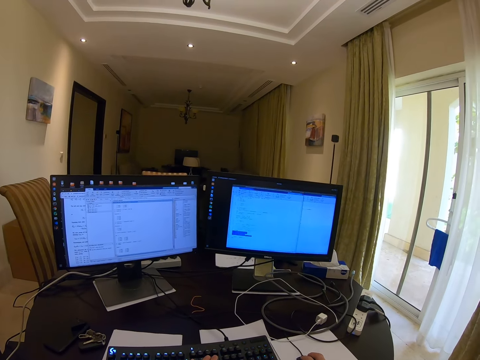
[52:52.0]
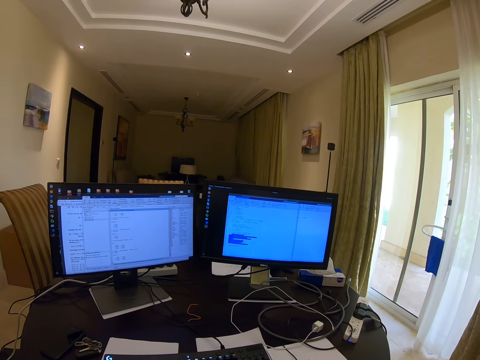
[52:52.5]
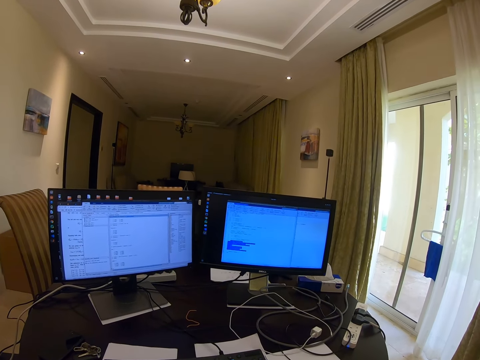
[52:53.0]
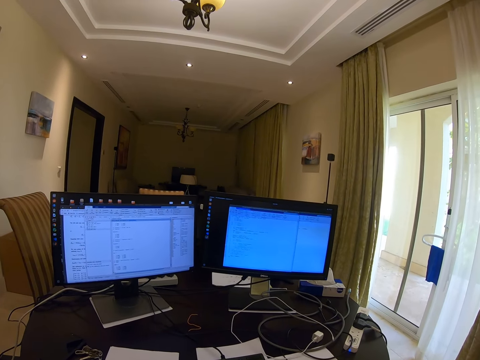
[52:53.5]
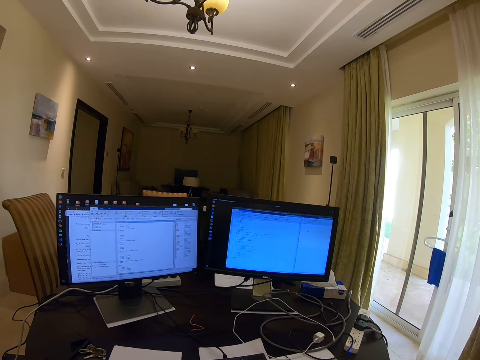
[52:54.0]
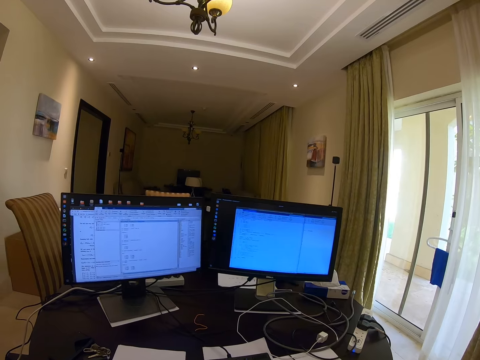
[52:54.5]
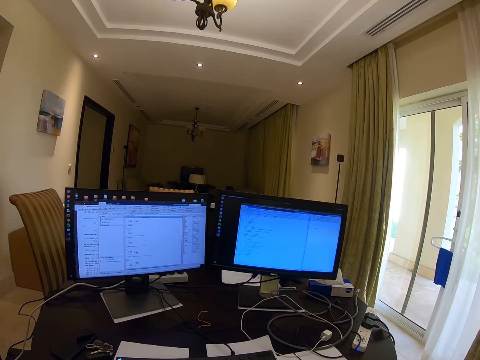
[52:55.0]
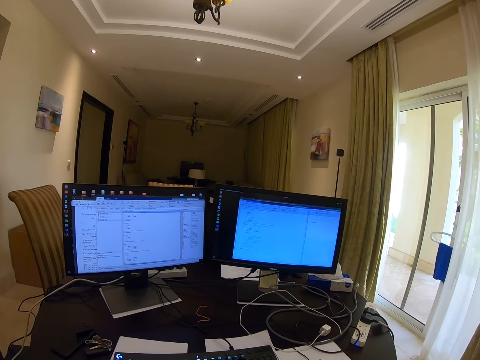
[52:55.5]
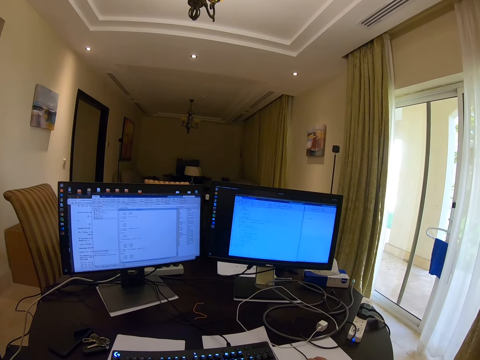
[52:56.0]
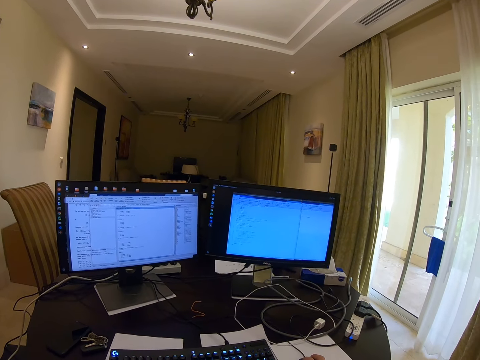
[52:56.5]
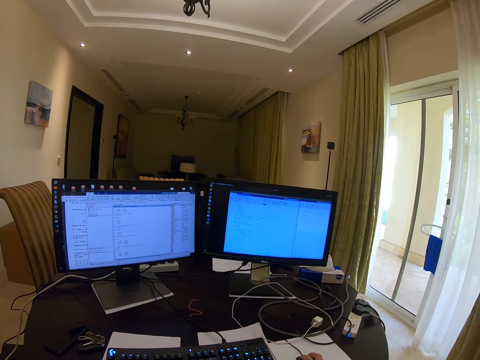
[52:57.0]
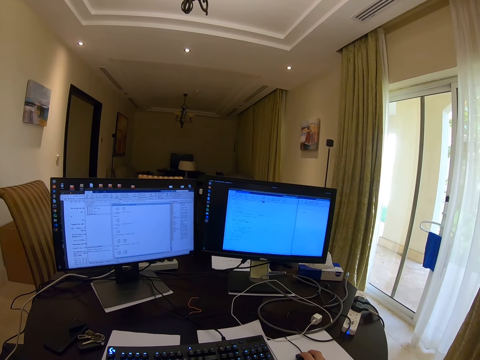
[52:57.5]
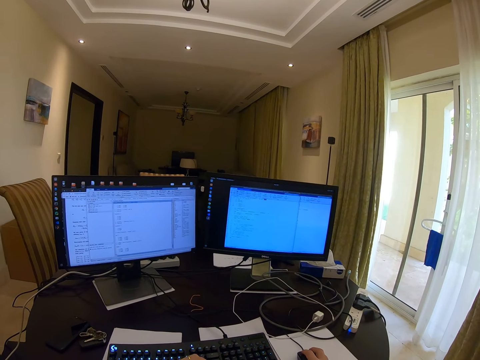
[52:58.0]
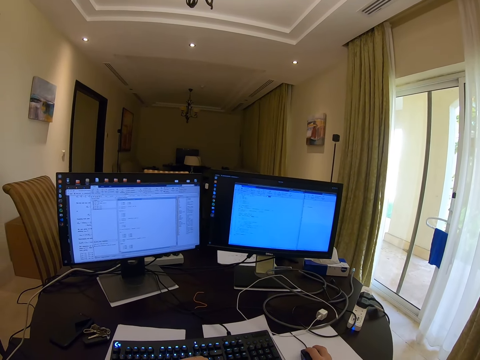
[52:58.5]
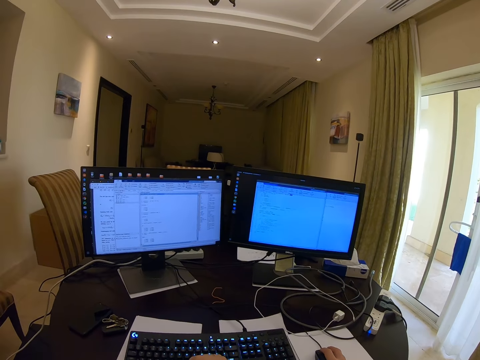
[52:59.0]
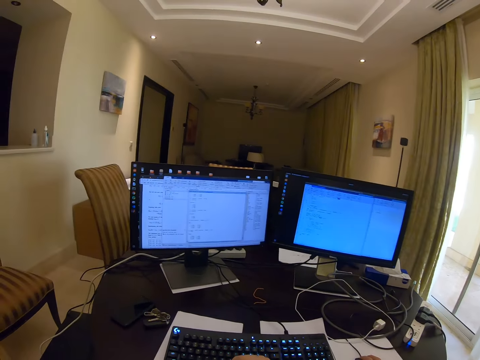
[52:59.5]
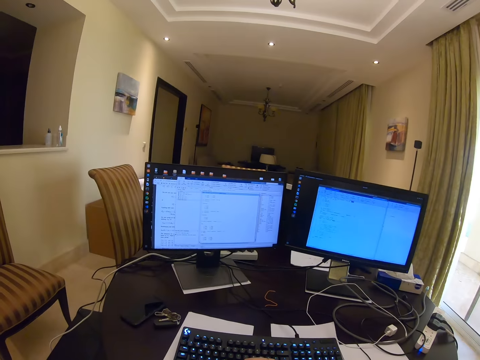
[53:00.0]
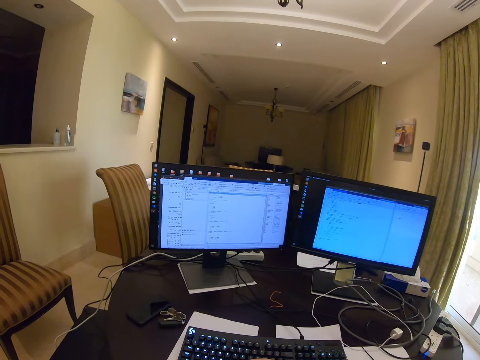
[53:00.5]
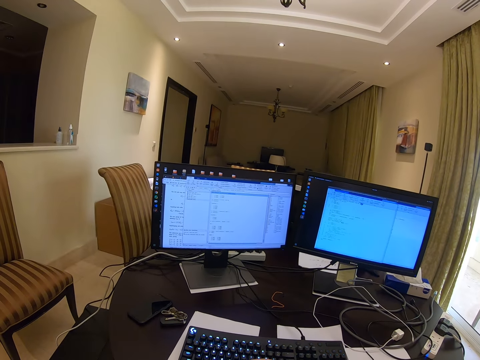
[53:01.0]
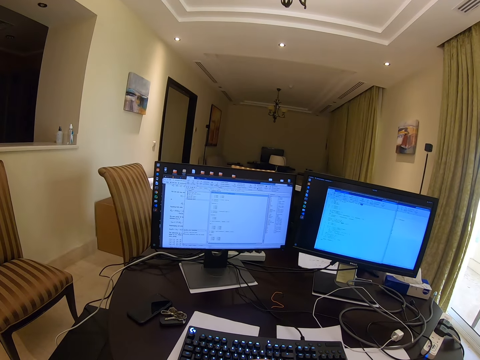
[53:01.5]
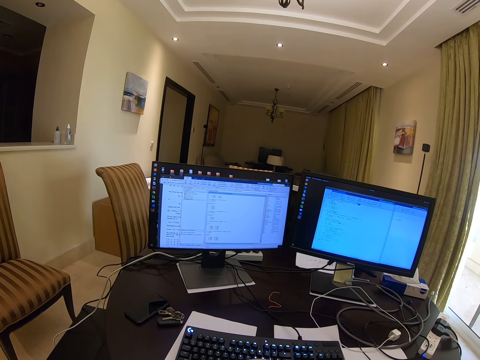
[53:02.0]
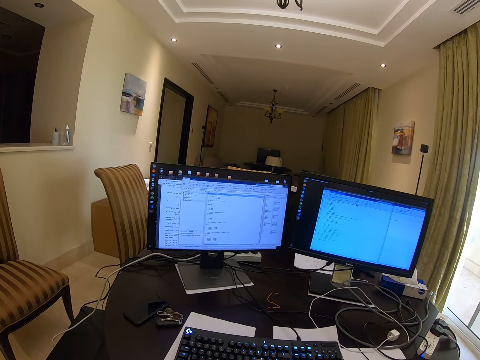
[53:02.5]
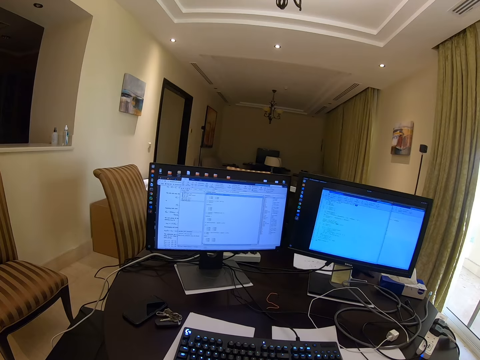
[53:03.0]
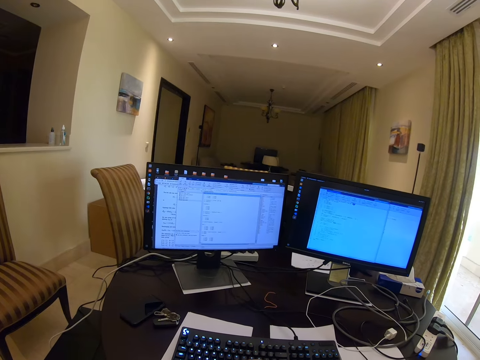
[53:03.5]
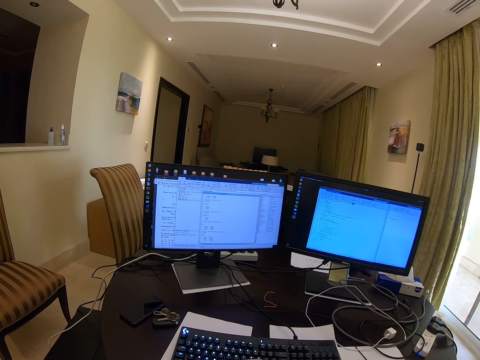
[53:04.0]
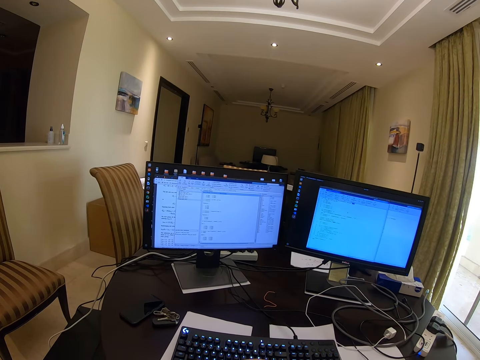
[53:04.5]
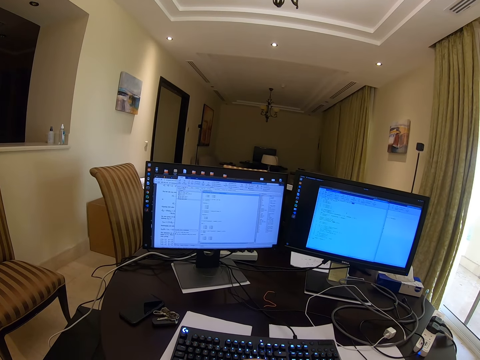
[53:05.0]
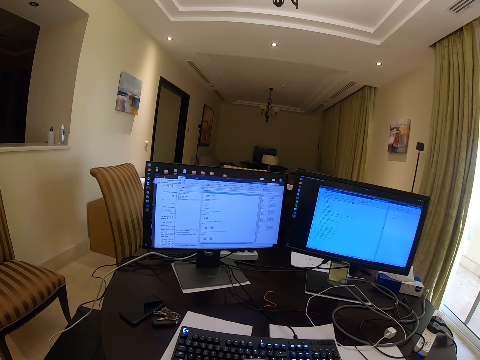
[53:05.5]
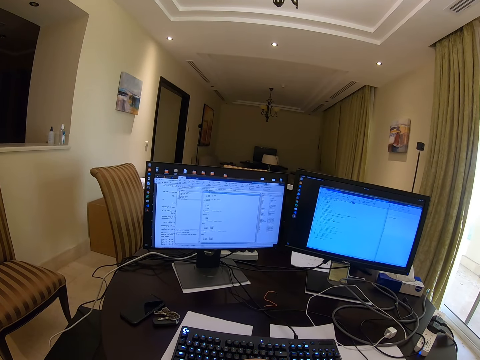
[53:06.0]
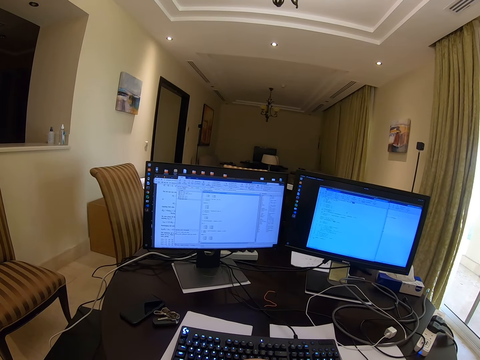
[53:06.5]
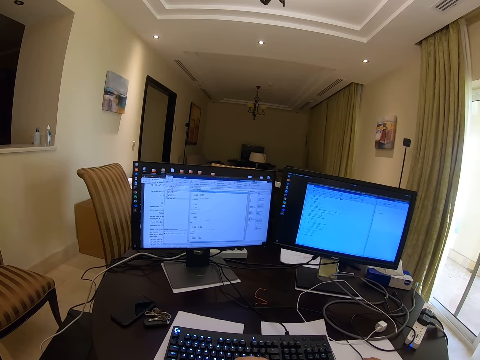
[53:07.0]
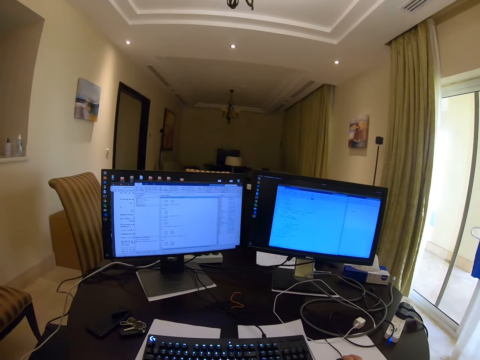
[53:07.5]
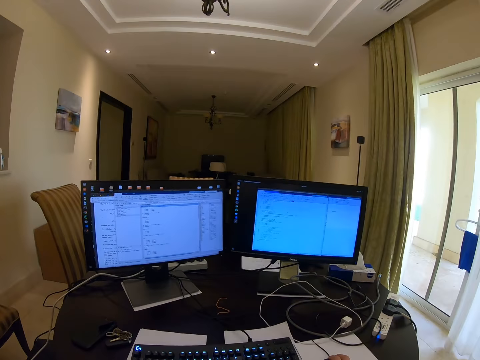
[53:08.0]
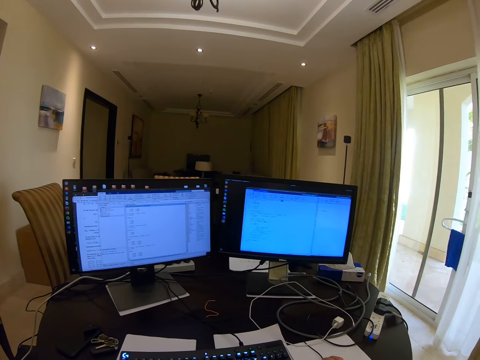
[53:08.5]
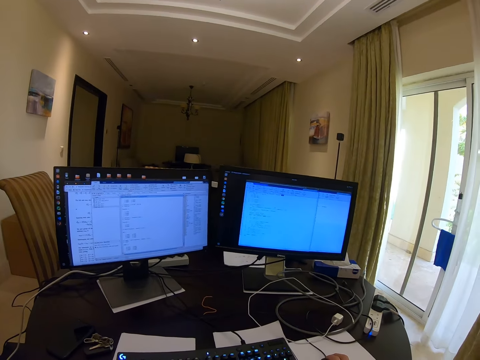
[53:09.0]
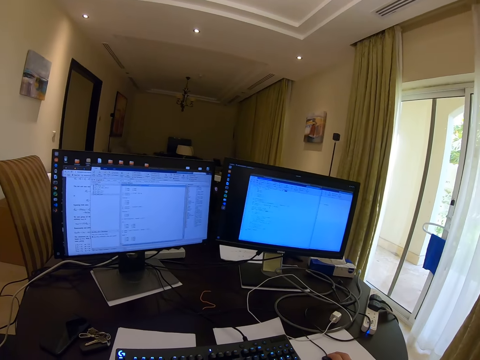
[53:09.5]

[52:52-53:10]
The camera wearer types on the keyboard. They fold the left hand. They read on the desktop. They operate the desktop.

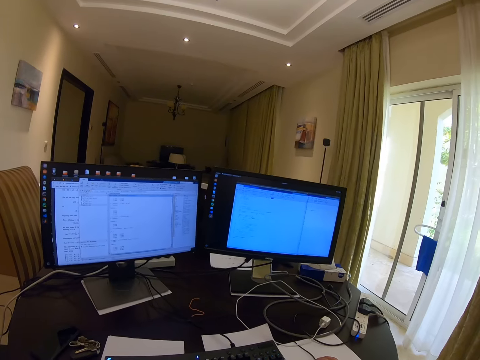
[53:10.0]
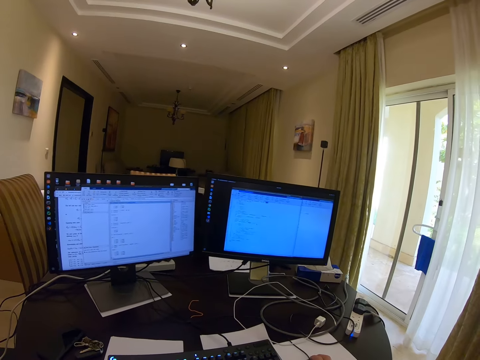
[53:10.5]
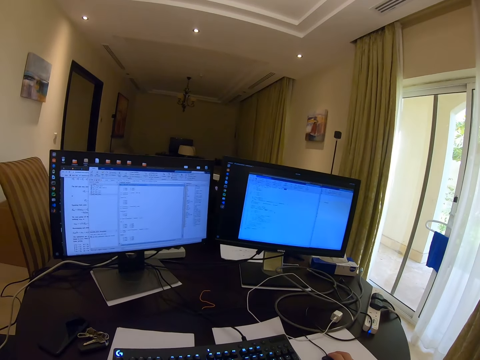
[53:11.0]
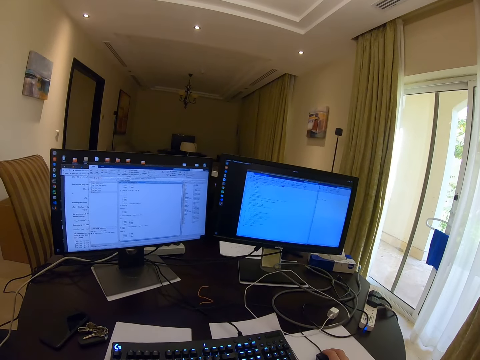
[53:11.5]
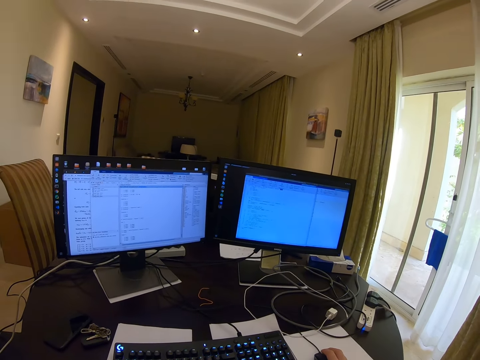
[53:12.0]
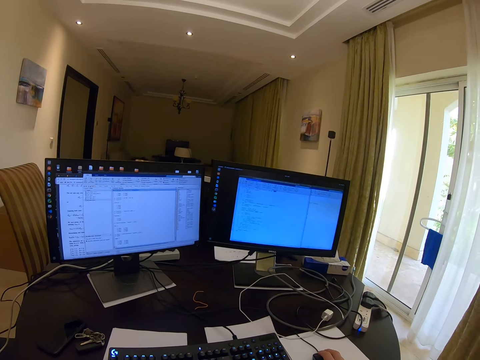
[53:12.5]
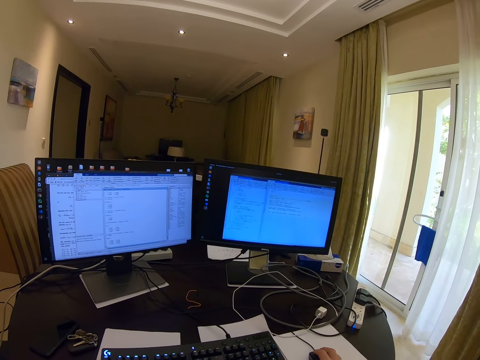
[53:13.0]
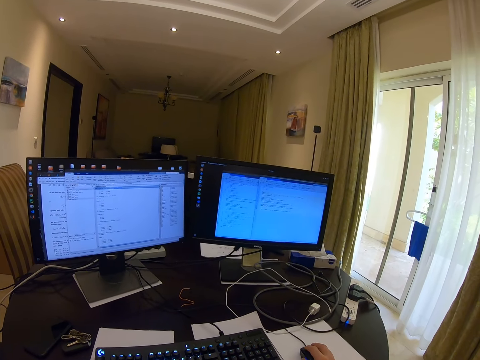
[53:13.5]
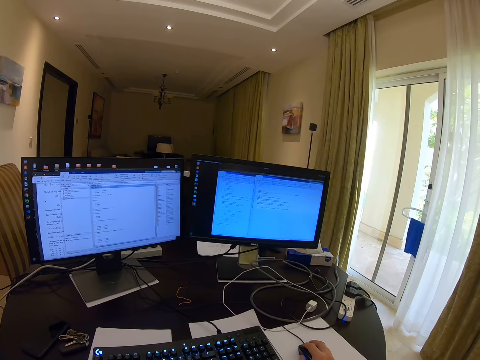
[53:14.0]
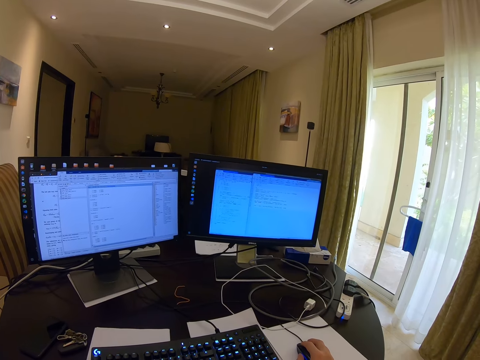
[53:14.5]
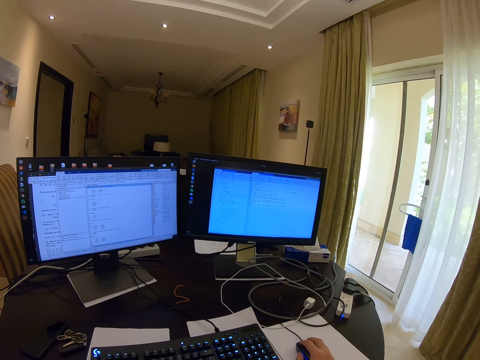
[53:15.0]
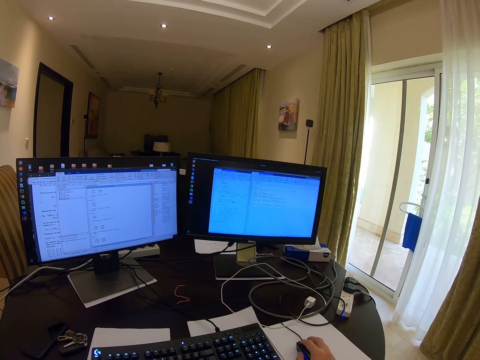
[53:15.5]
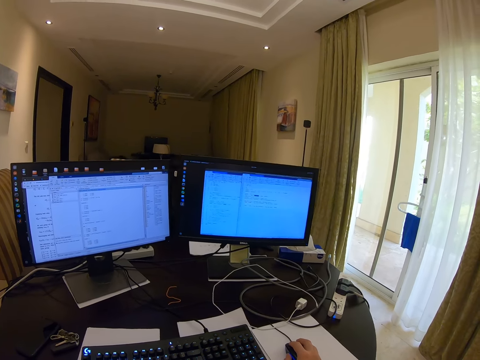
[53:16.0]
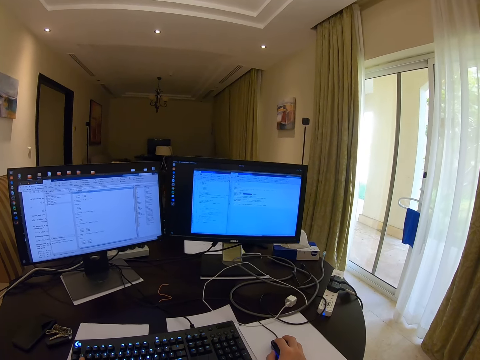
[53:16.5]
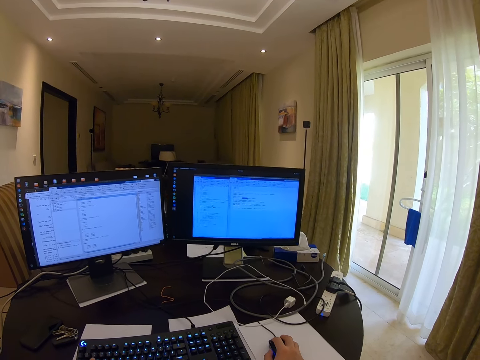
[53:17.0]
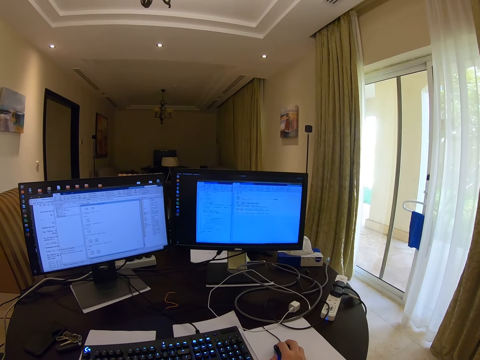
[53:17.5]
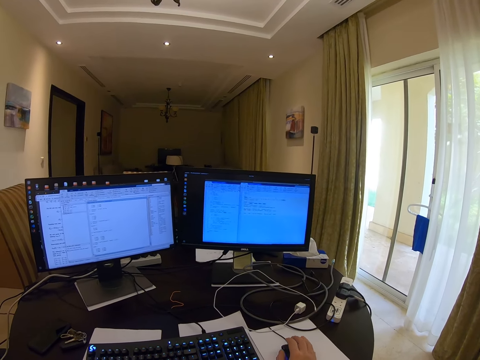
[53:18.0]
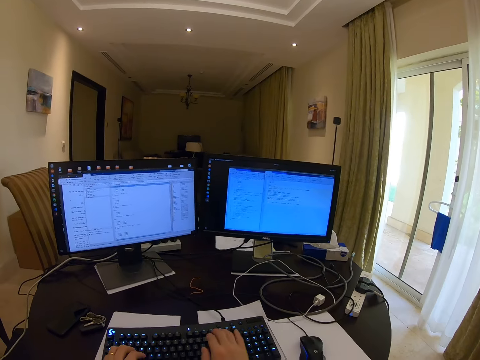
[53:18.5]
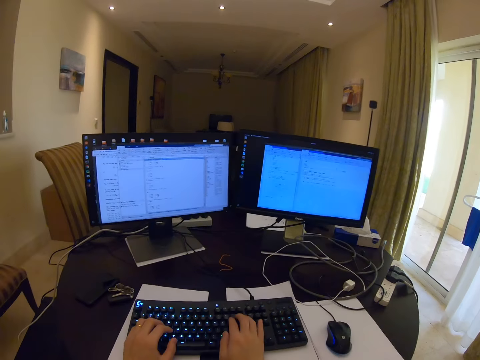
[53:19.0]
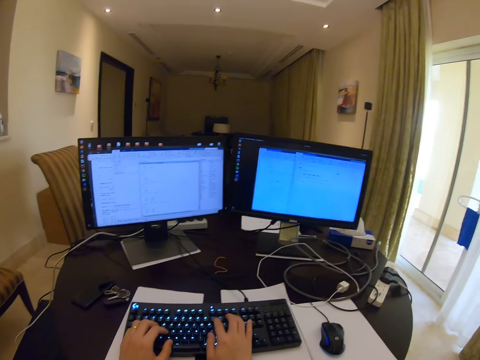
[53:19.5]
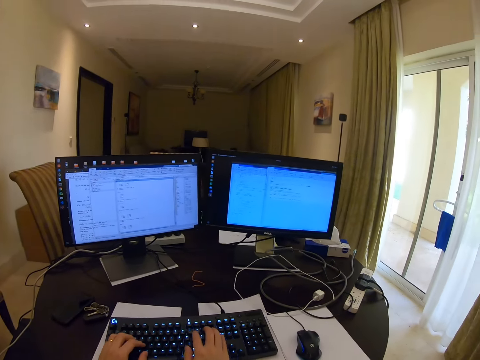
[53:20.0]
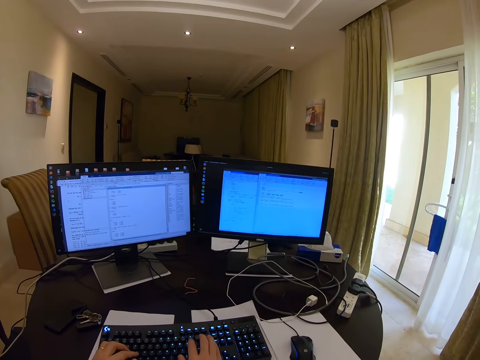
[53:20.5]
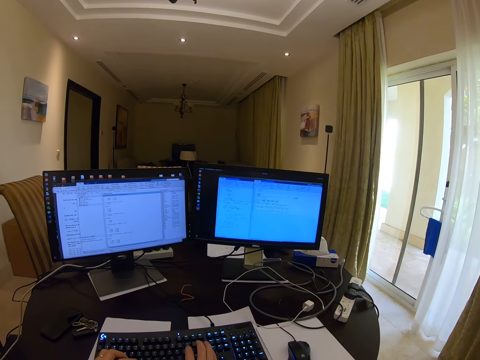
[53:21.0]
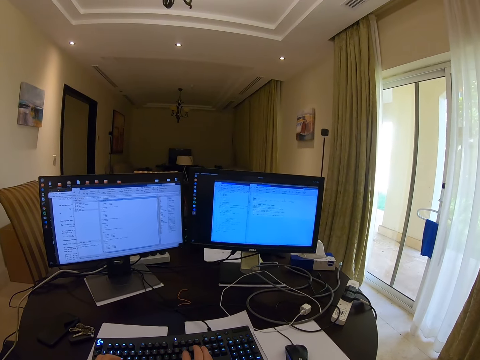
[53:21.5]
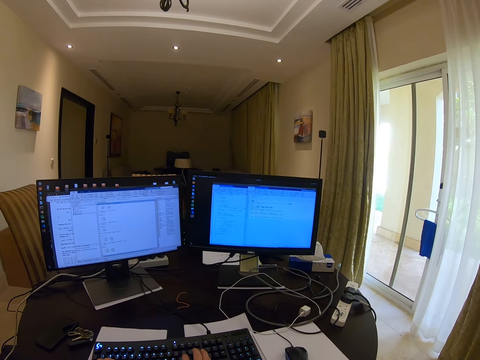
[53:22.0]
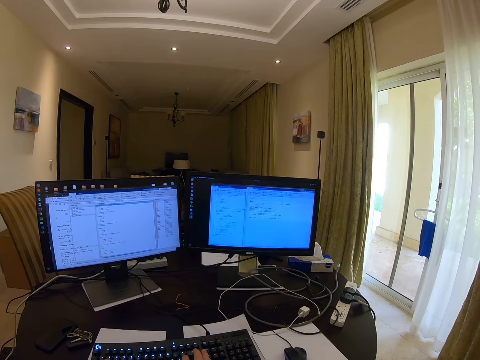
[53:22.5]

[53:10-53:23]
The camera wearer moves the mouse. They type on the keyboard.
